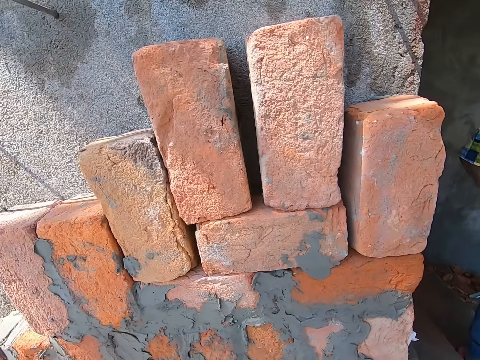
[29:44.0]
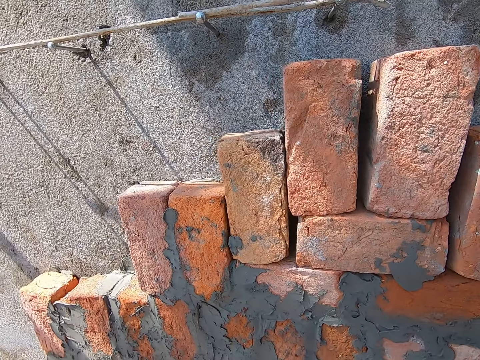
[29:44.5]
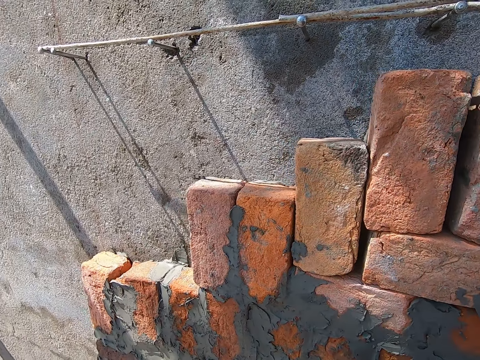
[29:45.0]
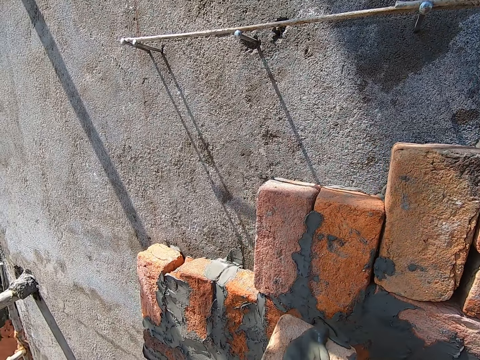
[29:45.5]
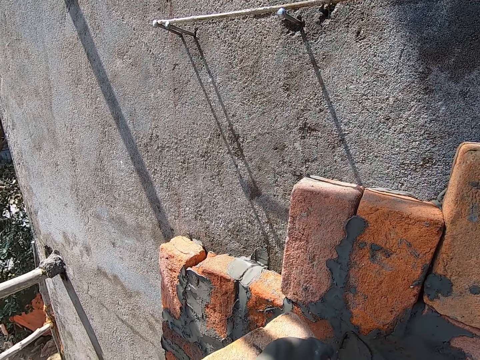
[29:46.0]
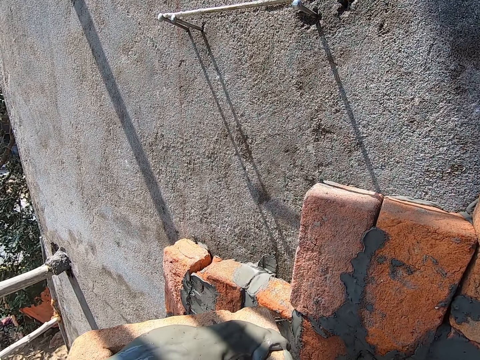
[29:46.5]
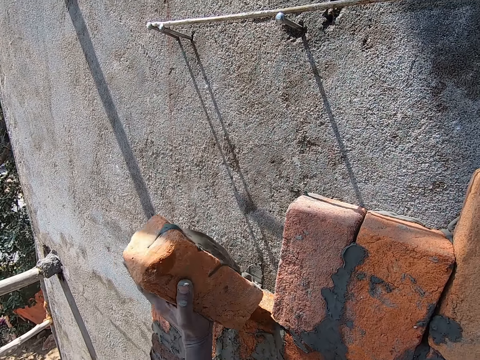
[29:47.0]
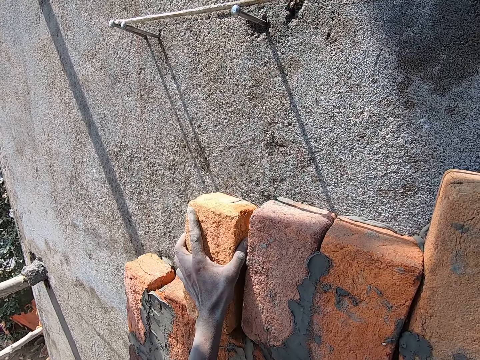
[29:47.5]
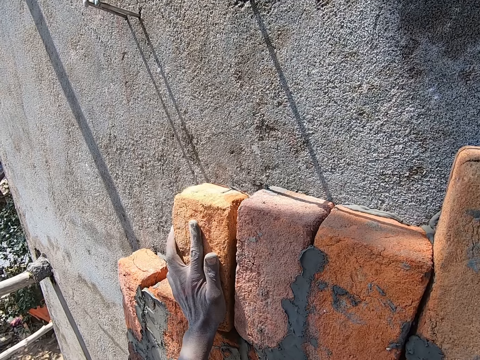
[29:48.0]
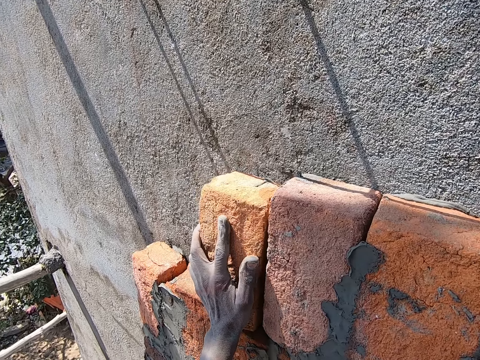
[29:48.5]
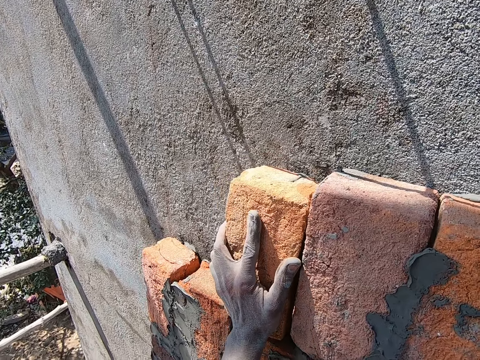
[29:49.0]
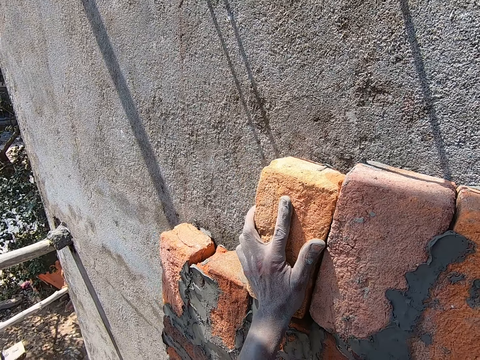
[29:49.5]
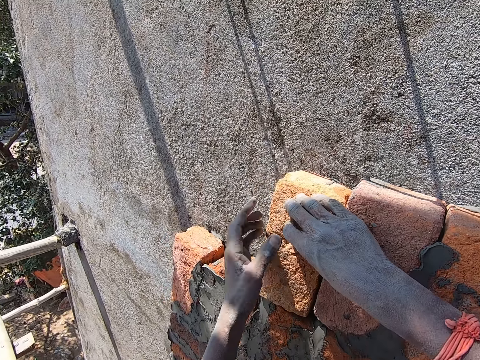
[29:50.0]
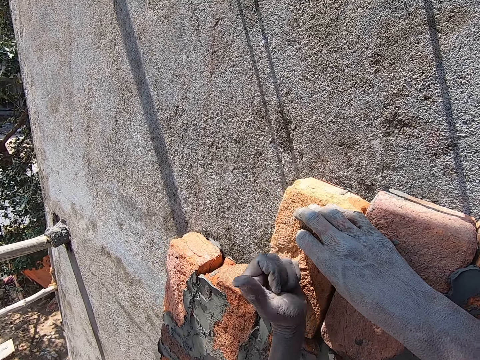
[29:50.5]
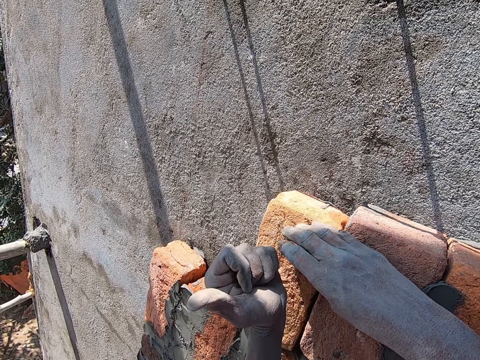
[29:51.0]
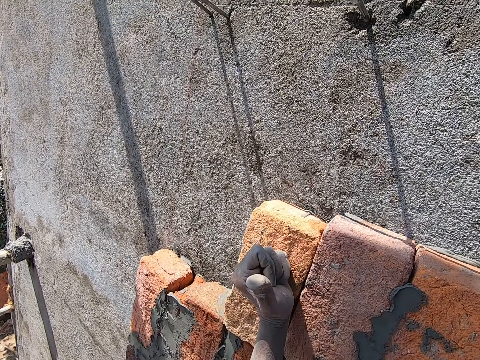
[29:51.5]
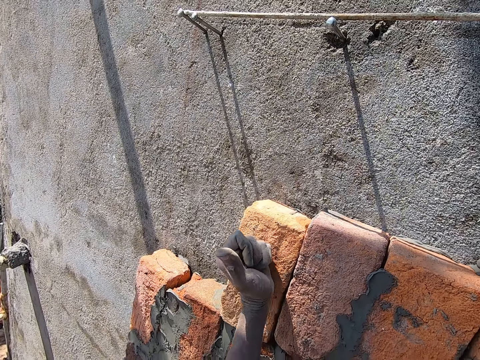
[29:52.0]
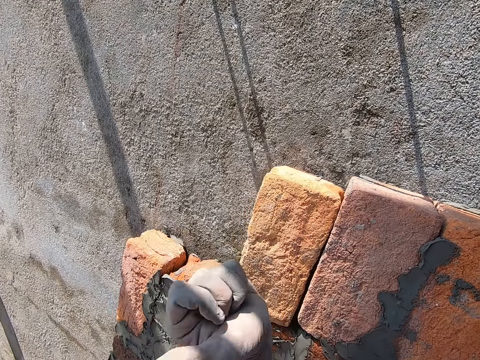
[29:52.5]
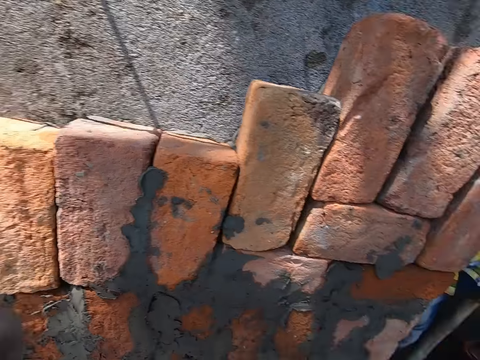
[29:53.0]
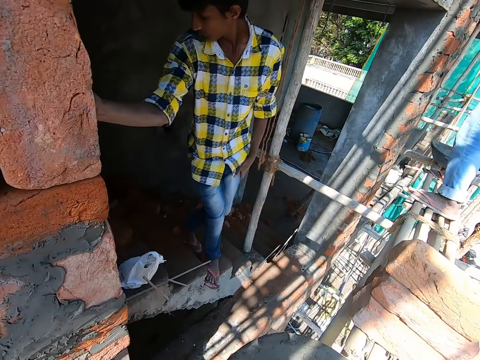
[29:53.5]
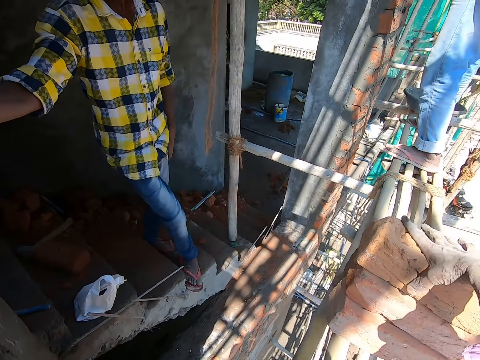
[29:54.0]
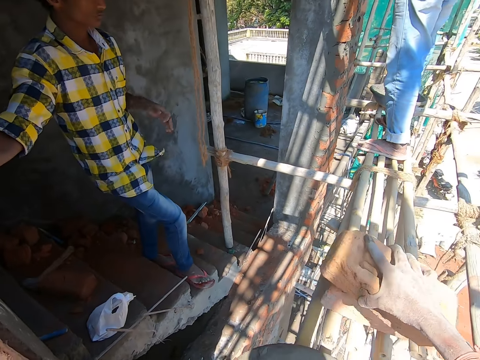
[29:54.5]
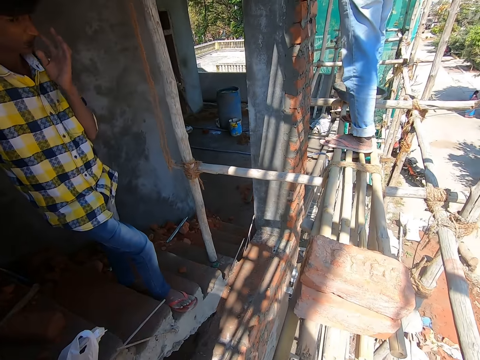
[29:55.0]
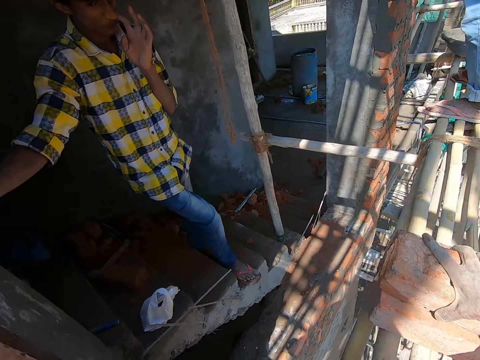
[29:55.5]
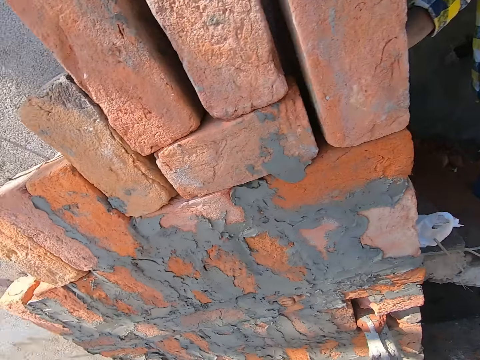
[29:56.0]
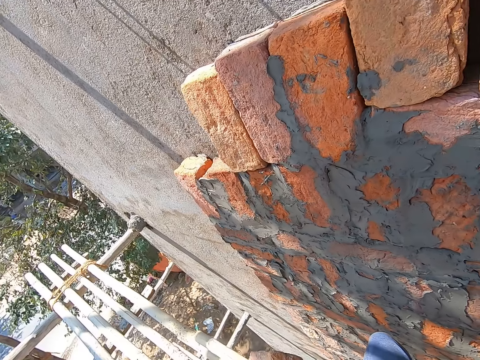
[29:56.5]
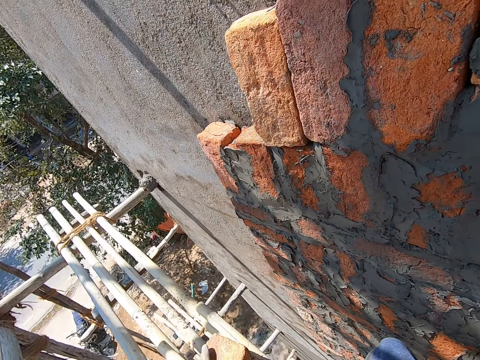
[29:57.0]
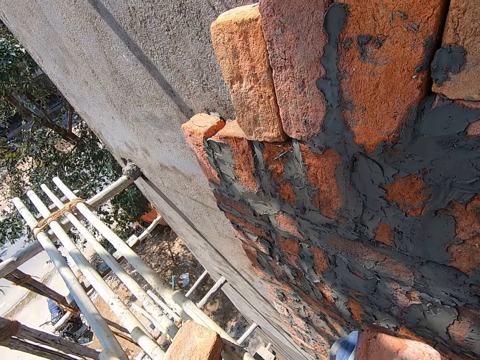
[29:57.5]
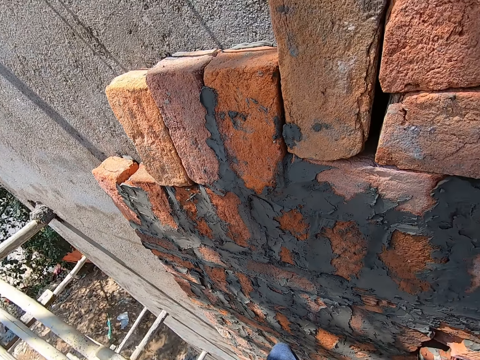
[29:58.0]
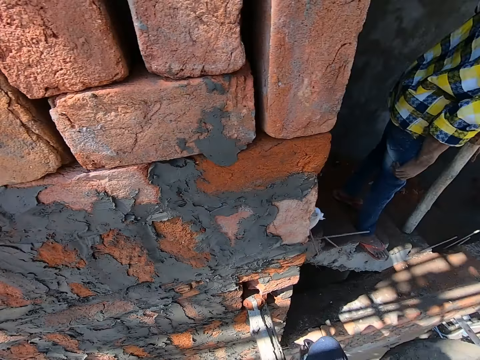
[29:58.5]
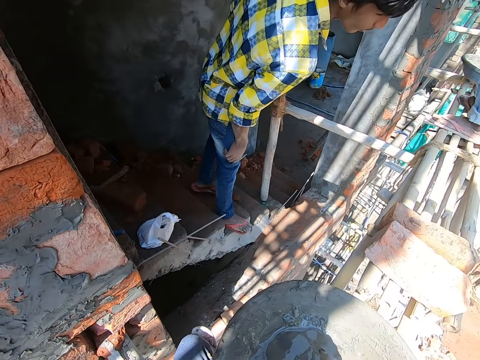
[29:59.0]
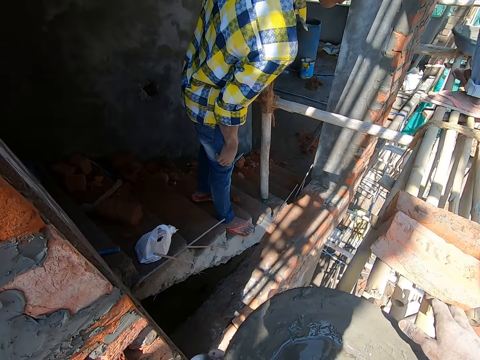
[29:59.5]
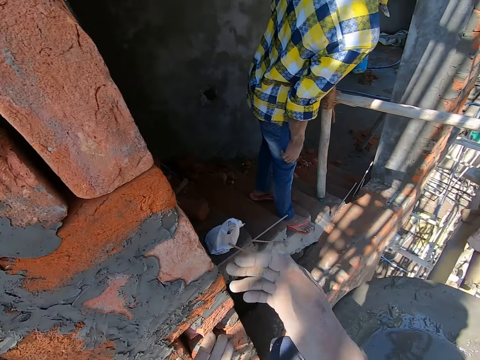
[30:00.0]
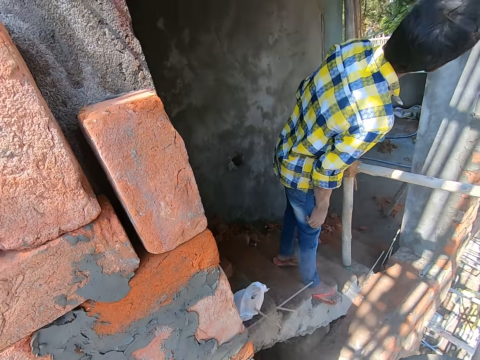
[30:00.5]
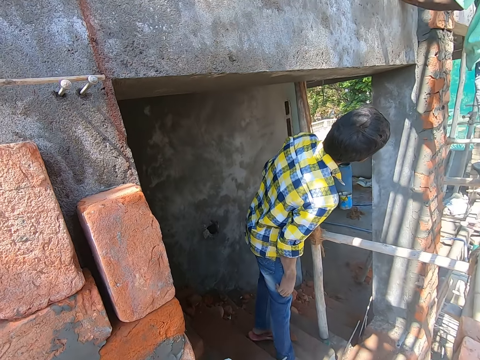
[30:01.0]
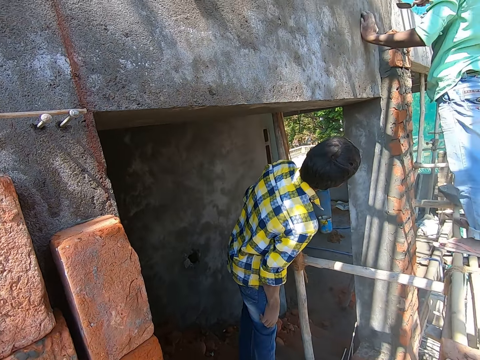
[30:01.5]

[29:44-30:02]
The camera wearer places the brick in his left hand on the wall. He holds the brick on the wall with his right hand. He hits the brick on the wall with his left hand. He picks up a brick on the scaffold with his right hand. He holds the brick on the scaffold with his right hand. He puts the brick aside. He stretches the hand.

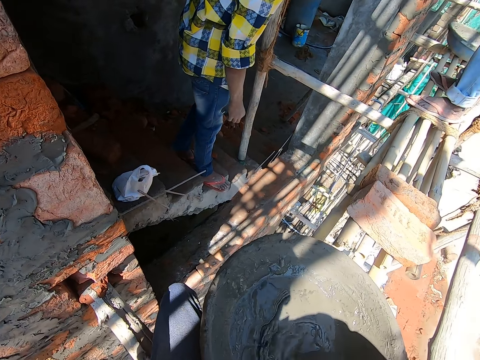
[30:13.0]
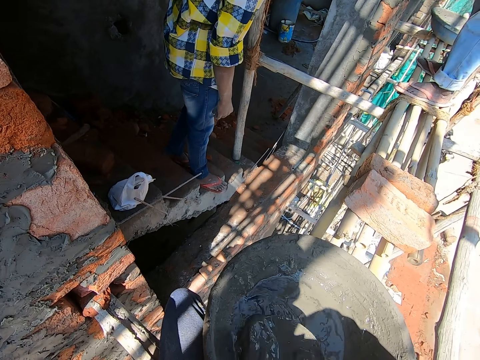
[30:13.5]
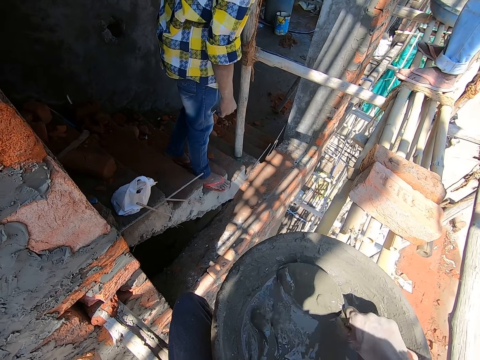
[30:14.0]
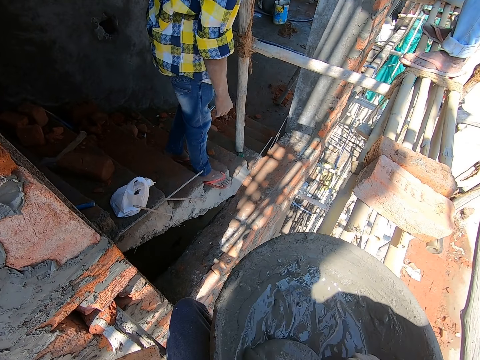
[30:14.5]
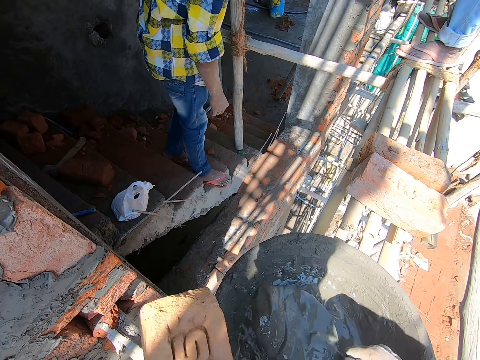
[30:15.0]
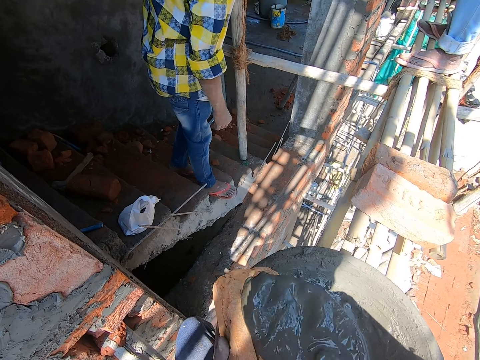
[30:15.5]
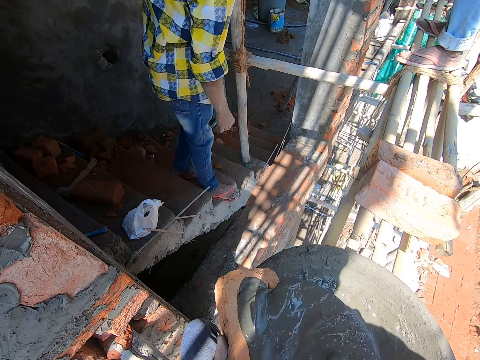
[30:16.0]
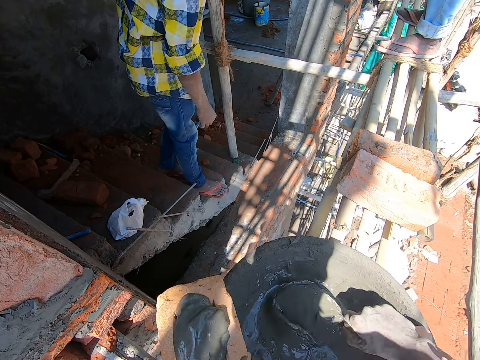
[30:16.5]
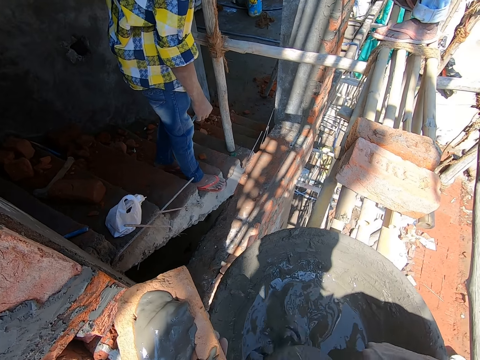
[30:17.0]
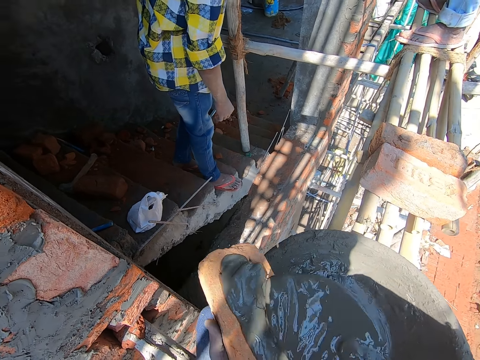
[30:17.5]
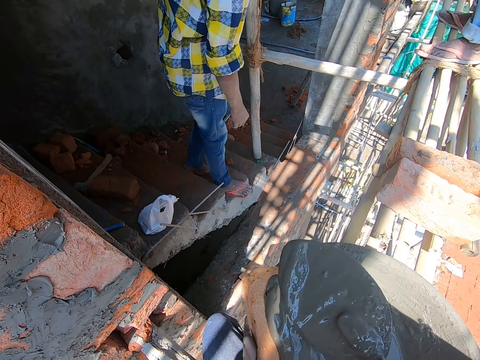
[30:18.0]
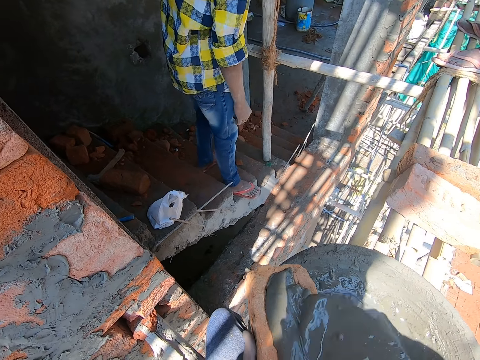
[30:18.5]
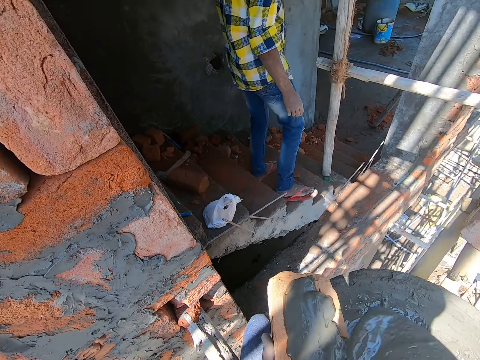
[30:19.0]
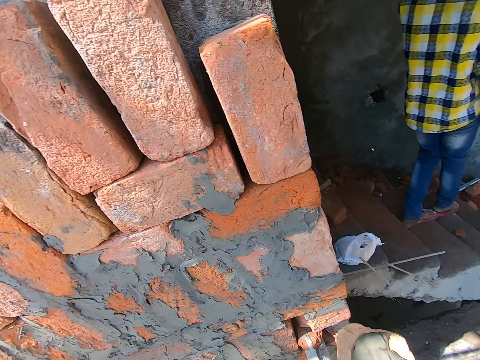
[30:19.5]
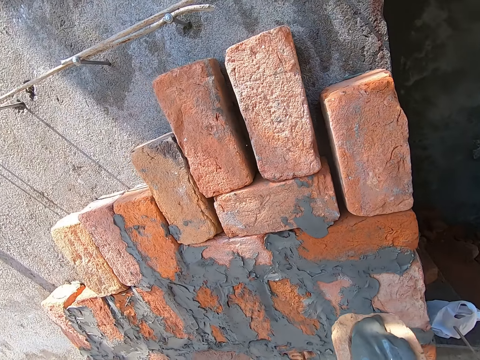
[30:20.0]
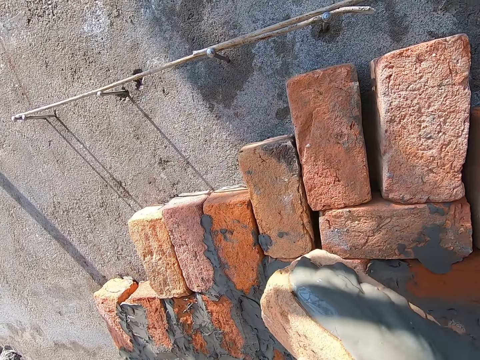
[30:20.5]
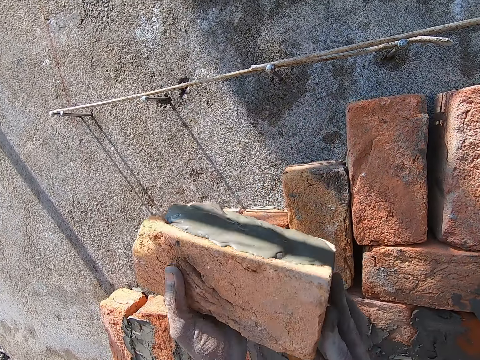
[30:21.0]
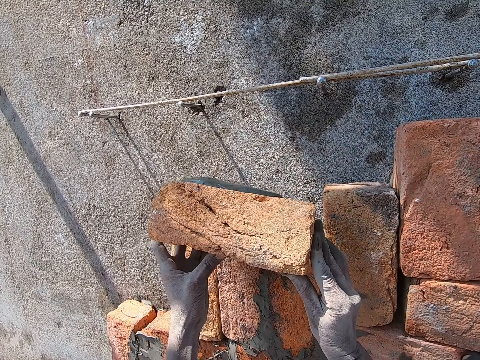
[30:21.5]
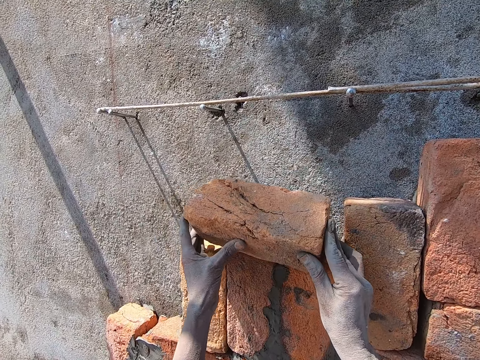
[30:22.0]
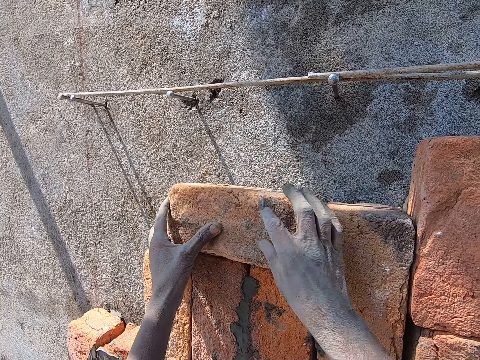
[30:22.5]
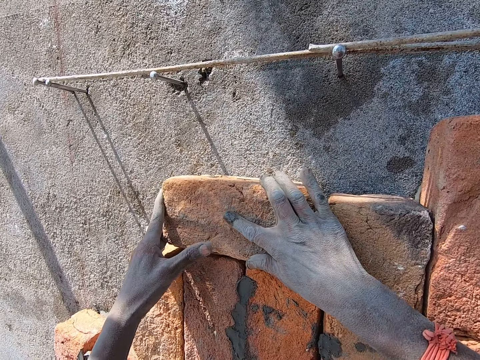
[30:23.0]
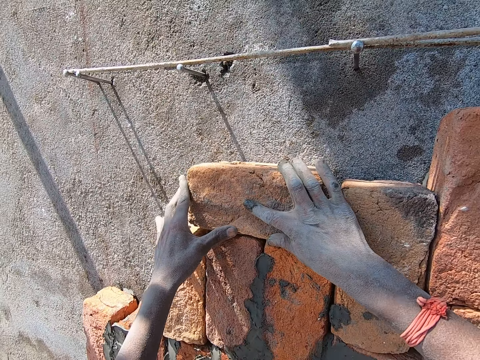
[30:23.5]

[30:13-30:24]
The camera wearer packs some mortar from the head pan on the scaffold with the hand trowel in his right hand. He mixes the cement. He pours the mortar on the hand trowel in his right hand on the brick in his left hand. He packs some mortar from the head pan on the scaffold with the hand trowel in his right hand. He puts the cement on the brick. He places the brick in his hands on the wall.
